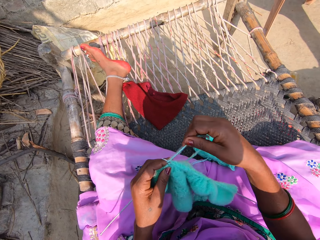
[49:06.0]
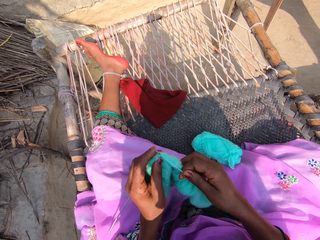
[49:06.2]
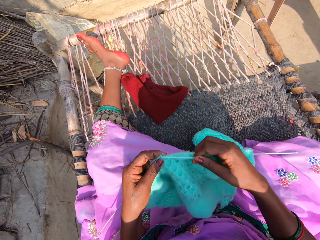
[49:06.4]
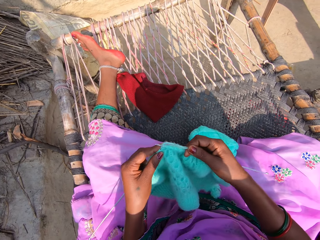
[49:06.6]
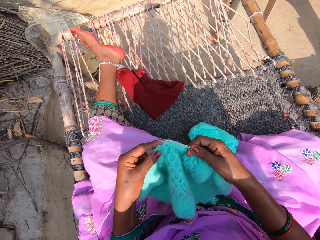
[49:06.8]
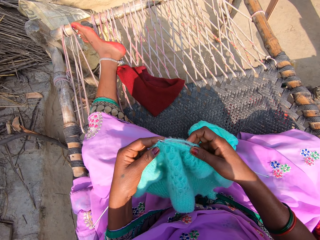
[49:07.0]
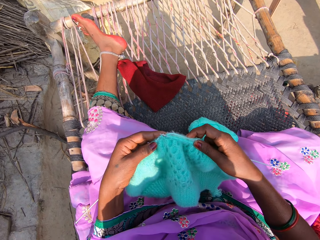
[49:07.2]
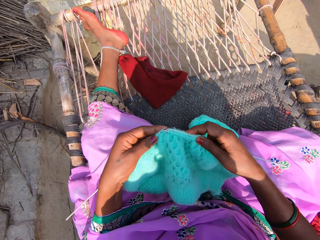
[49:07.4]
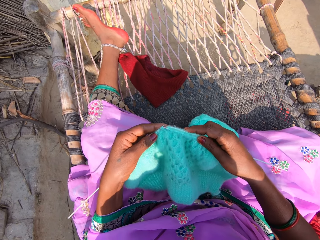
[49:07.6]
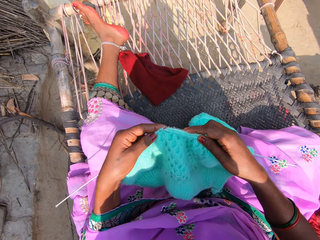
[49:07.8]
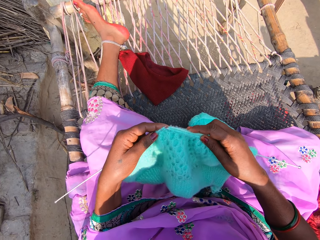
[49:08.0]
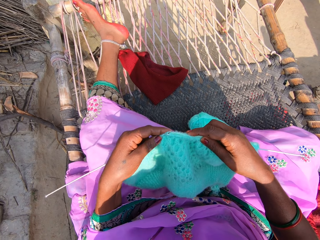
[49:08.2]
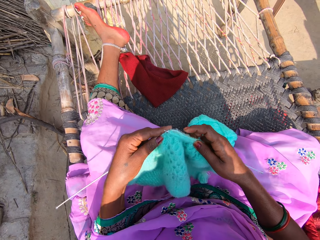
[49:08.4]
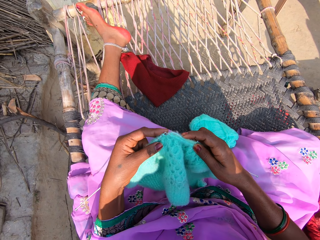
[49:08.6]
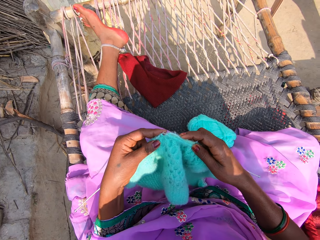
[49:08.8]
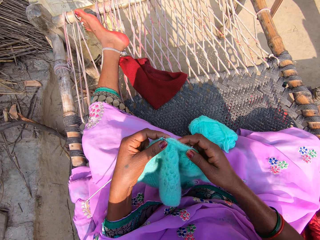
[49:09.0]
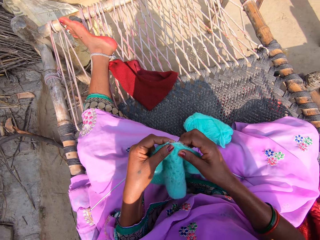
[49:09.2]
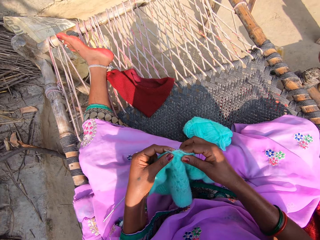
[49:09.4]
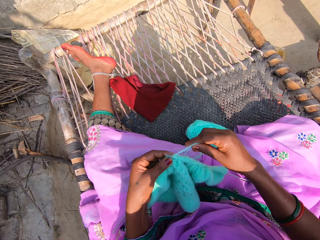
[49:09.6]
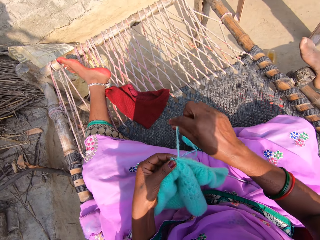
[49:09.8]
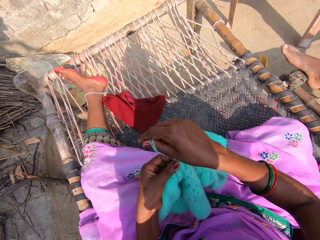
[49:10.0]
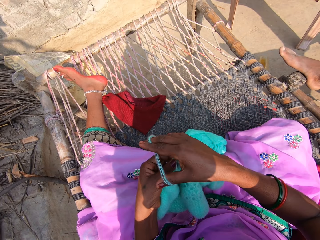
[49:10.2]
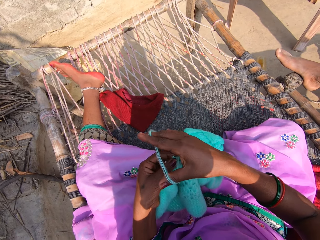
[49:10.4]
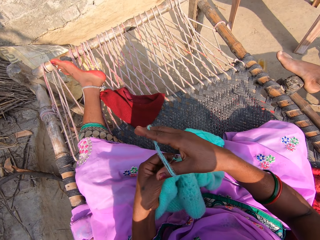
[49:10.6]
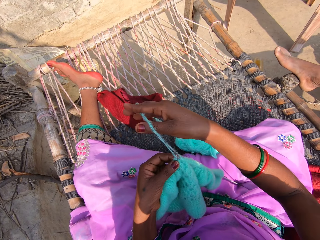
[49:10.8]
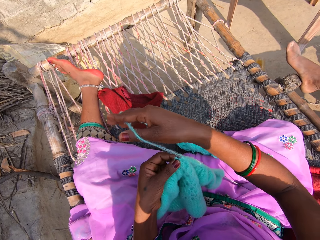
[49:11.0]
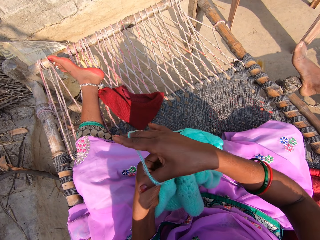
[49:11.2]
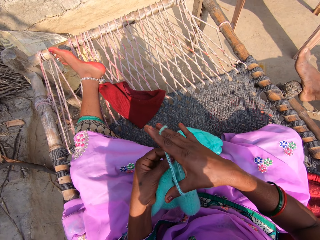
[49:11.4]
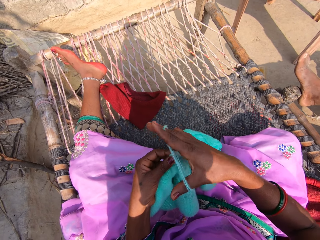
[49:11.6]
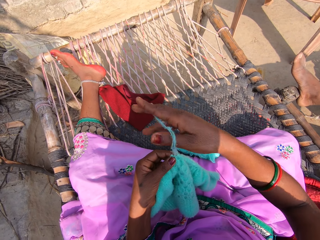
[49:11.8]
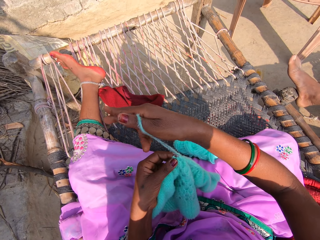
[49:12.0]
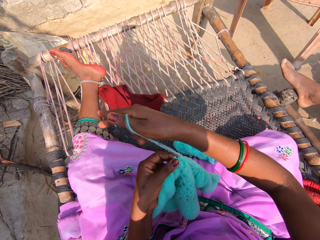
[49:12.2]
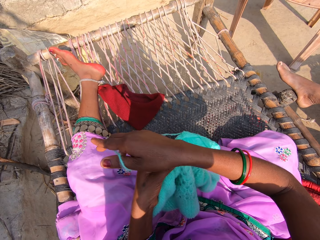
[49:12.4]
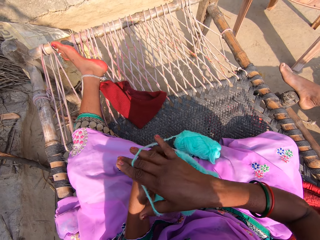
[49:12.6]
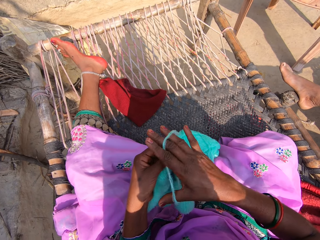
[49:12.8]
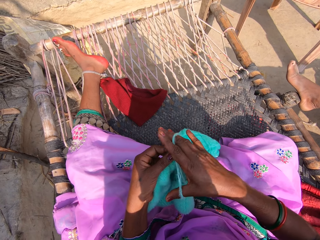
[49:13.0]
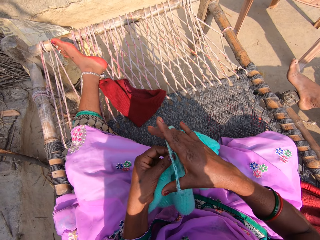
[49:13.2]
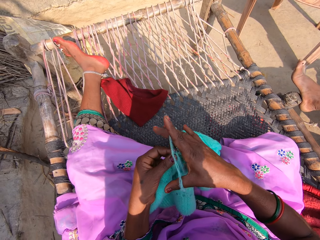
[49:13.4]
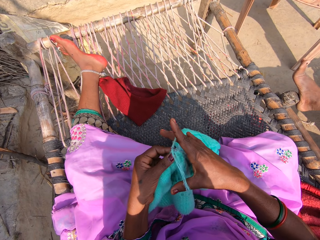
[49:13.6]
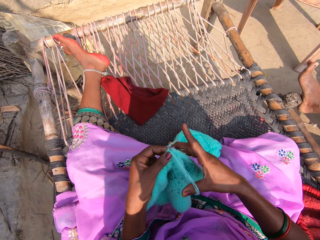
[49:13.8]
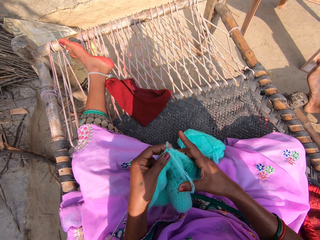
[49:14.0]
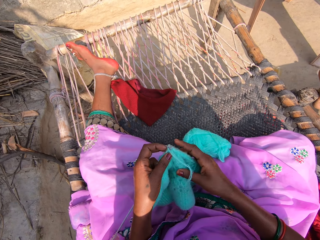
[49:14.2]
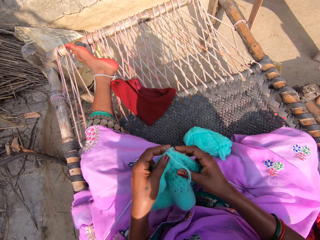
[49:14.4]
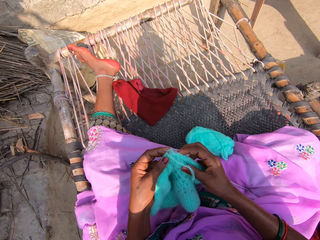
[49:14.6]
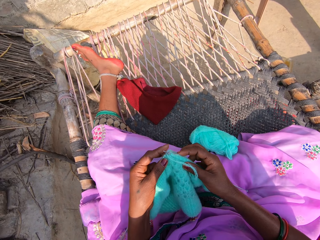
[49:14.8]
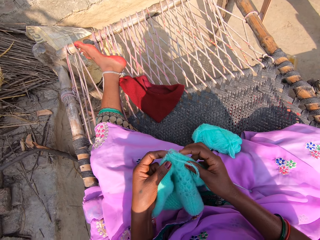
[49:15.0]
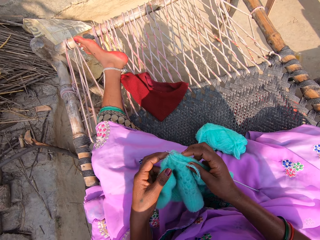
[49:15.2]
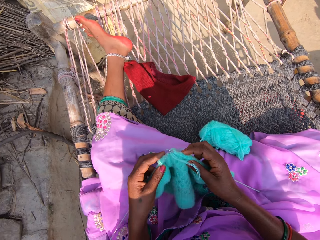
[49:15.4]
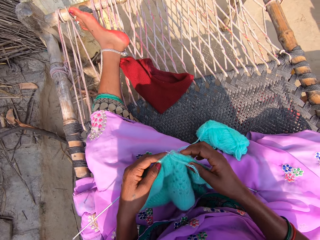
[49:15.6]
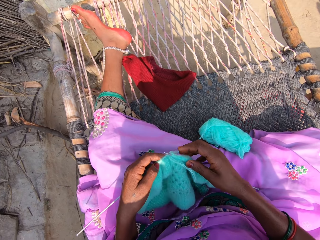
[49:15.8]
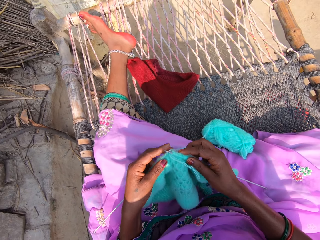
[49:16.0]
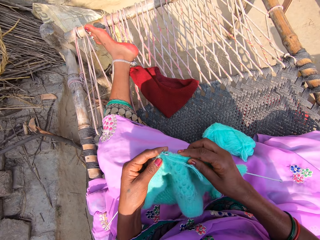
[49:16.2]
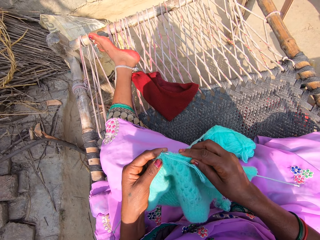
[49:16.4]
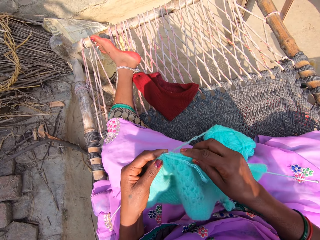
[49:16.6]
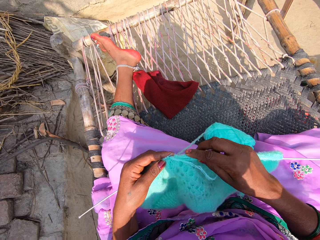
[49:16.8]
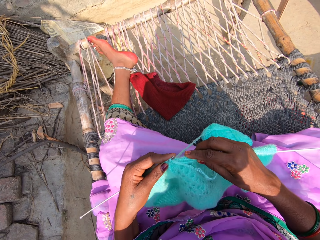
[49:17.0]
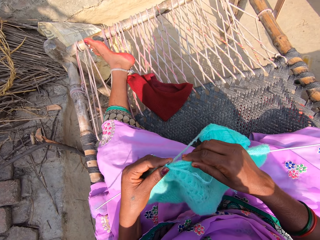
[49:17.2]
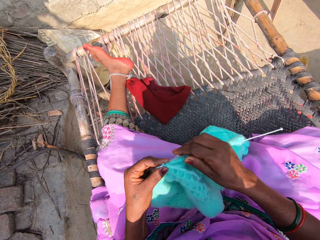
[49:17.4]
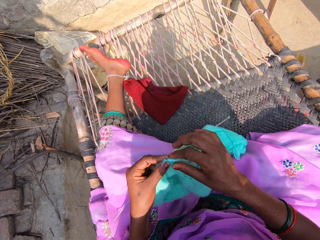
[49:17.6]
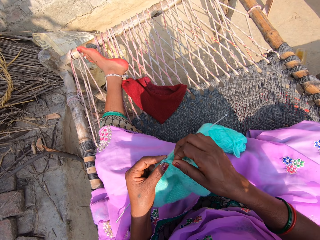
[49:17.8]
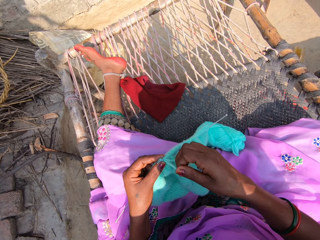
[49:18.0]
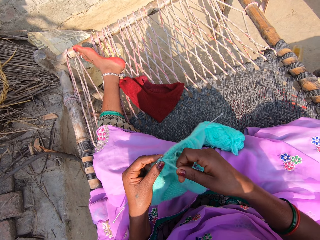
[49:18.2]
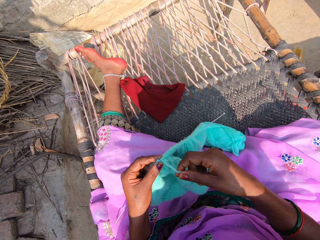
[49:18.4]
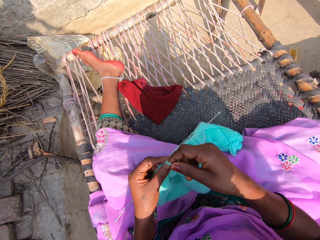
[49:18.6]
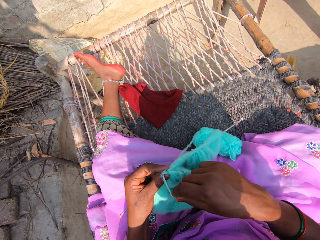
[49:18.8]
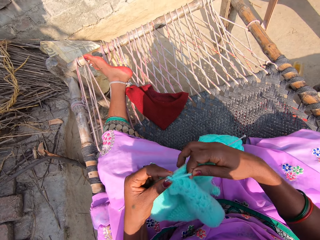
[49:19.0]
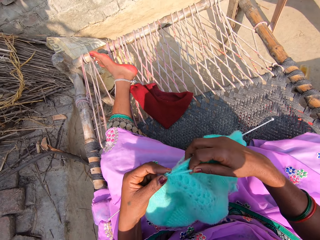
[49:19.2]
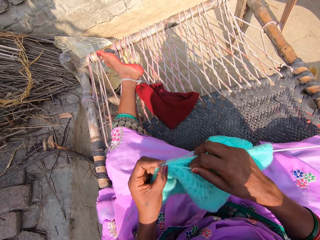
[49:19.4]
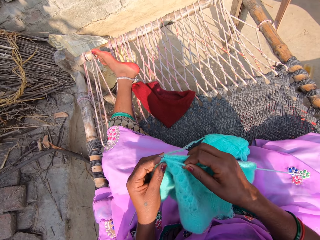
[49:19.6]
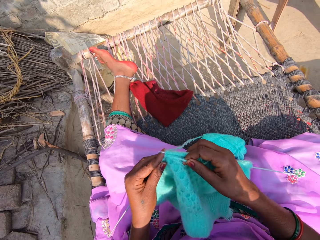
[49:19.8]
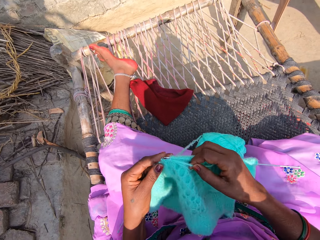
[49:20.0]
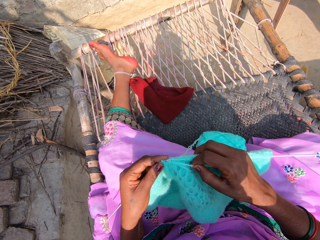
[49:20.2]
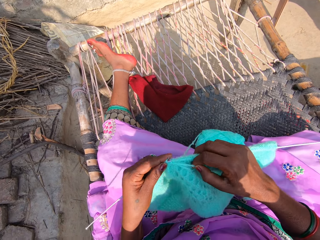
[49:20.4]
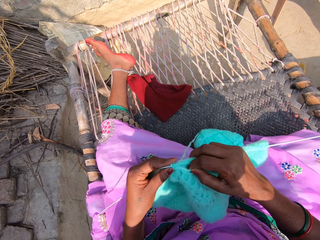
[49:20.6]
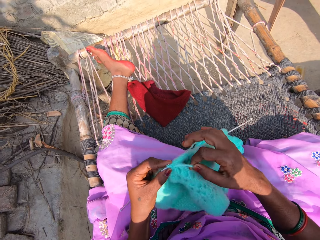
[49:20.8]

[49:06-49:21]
The camera wearer knits the fabric. A person sits near the camera wearer. The camera wearer continues to knit the fabric.

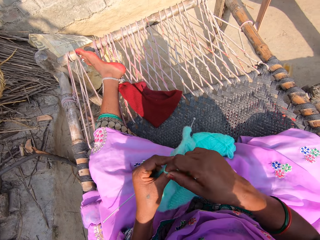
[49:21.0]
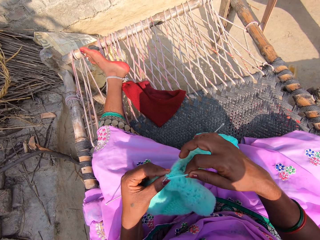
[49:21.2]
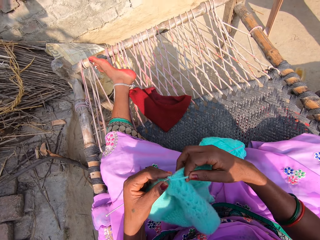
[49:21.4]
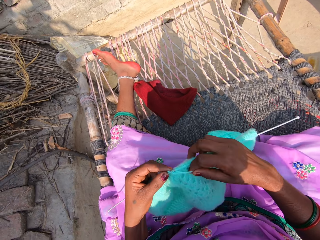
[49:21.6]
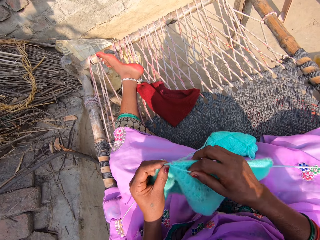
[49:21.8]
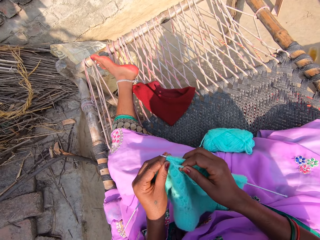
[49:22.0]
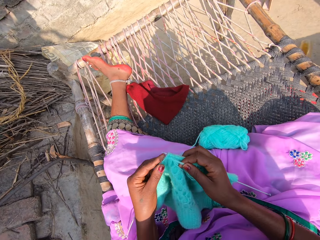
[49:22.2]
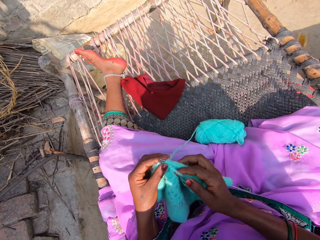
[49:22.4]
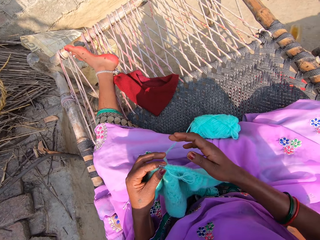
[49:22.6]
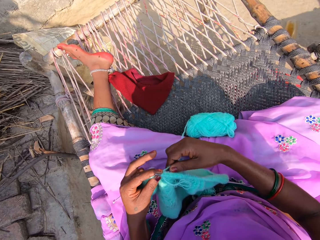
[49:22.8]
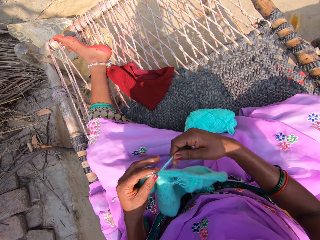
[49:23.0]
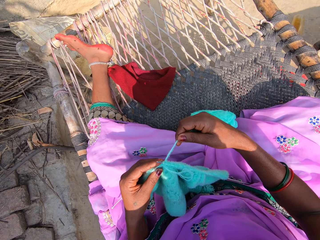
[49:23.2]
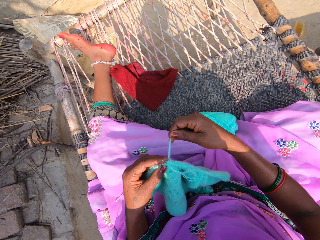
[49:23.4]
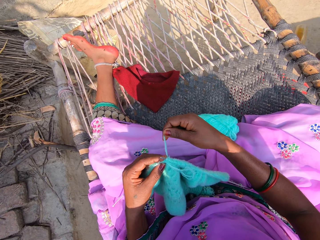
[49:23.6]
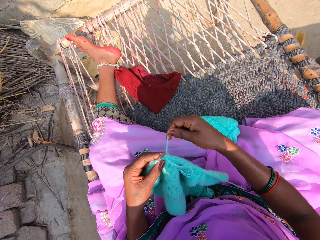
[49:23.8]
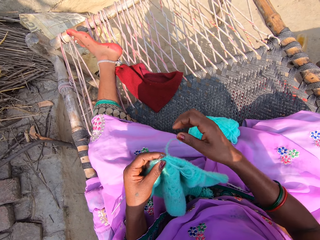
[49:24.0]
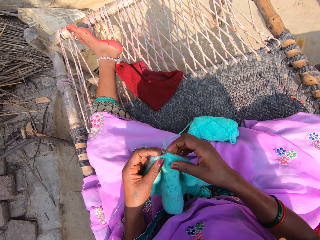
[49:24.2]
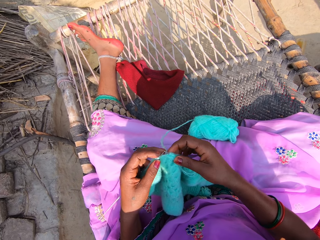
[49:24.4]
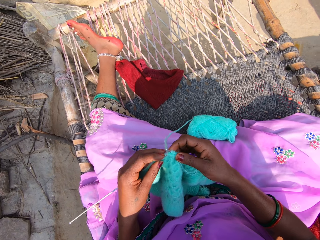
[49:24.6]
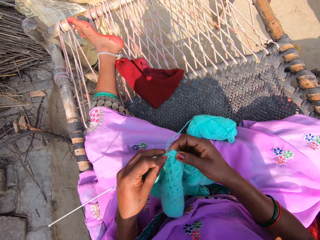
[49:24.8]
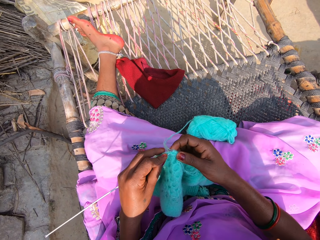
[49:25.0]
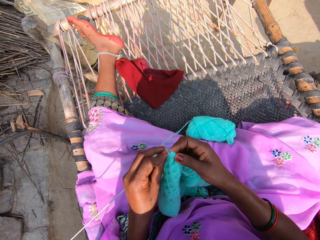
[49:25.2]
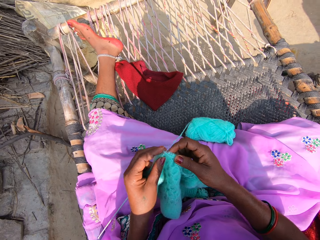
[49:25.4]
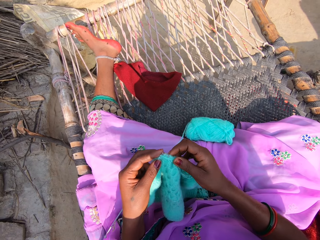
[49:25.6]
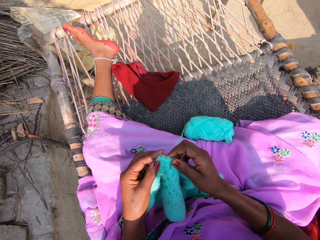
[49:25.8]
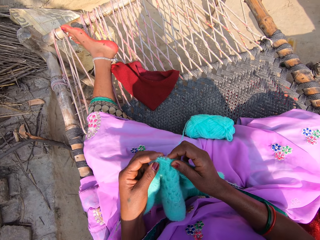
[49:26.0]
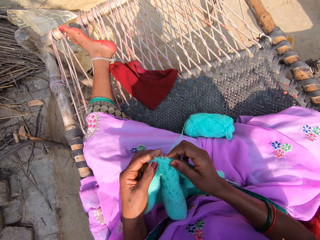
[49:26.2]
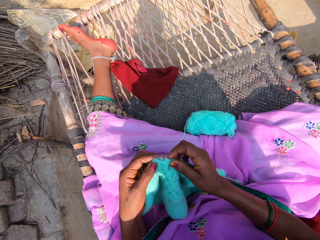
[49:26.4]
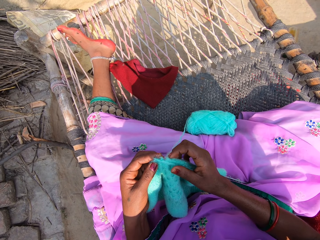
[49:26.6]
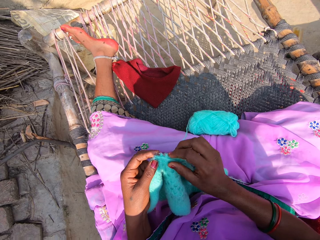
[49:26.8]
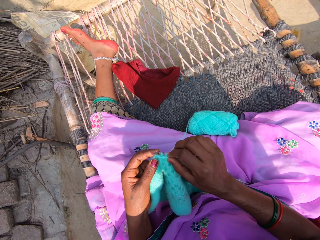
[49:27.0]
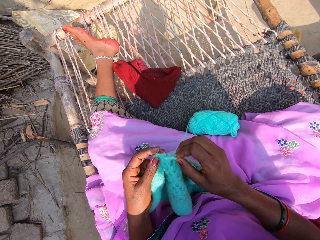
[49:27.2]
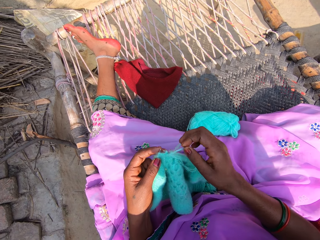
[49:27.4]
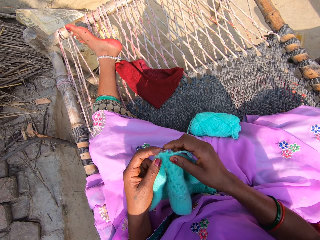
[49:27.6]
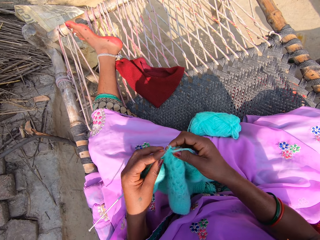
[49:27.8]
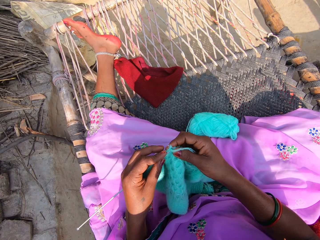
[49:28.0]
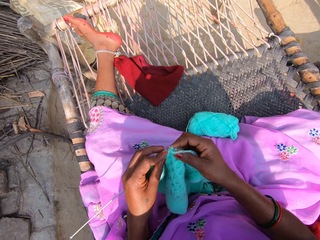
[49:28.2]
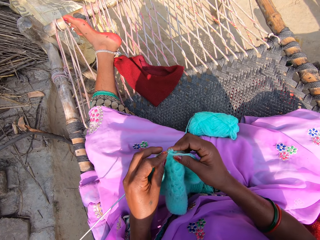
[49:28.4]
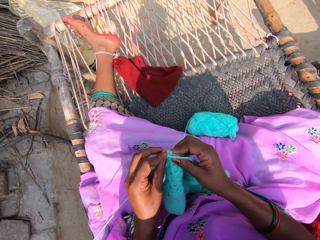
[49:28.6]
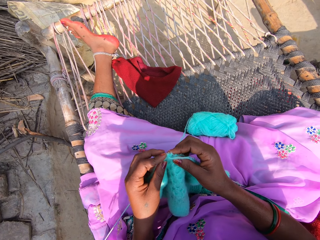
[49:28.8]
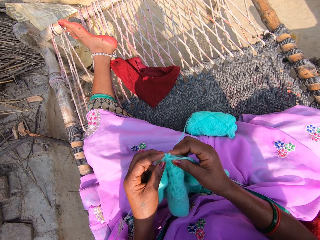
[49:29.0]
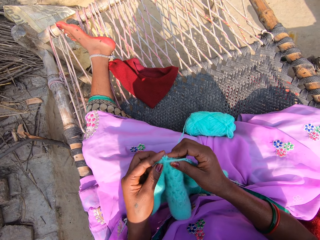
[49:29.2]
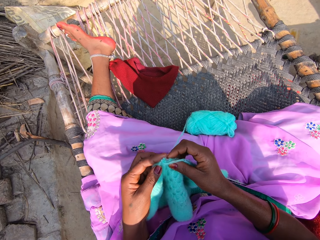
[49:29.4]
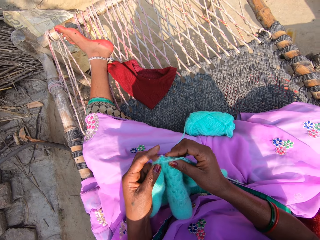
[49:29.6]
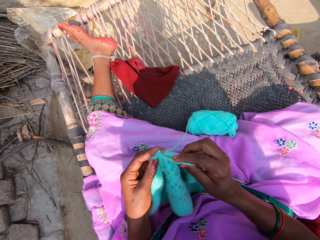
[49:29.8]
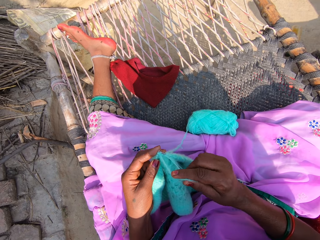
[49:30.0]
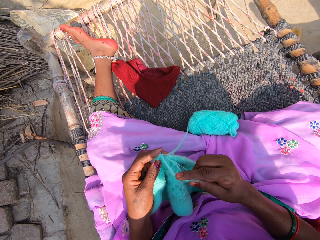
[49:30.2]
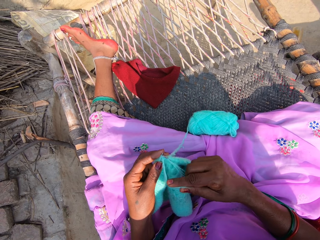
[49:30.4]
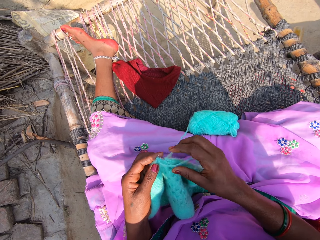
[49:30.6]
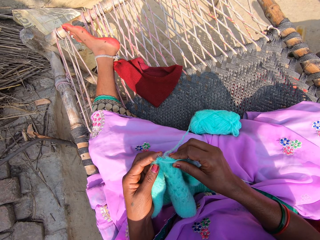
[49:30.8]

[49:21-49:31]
The camera wearer knits the yarn with another knitting pin in her left hand.
